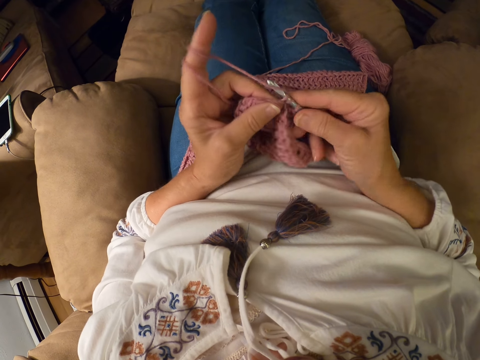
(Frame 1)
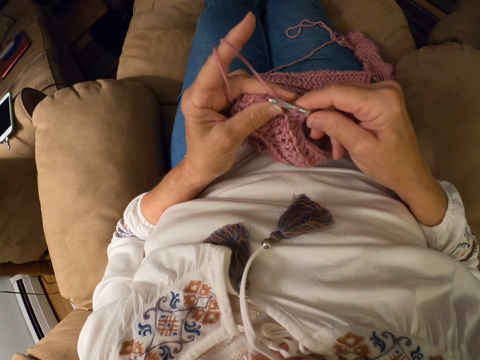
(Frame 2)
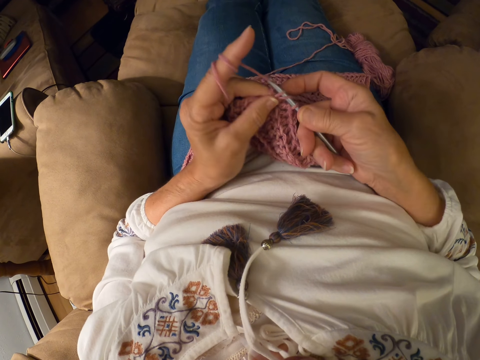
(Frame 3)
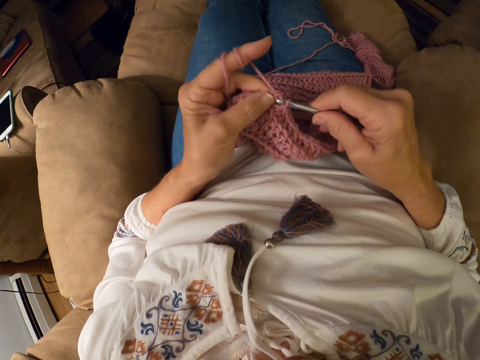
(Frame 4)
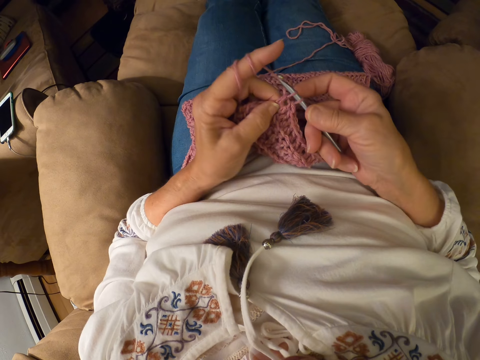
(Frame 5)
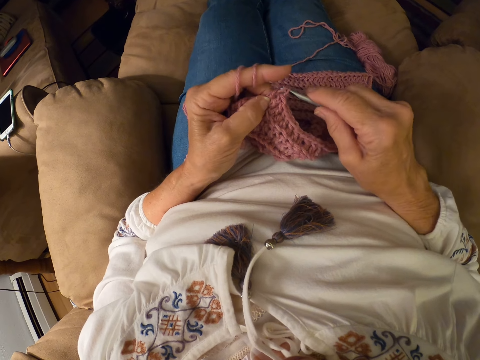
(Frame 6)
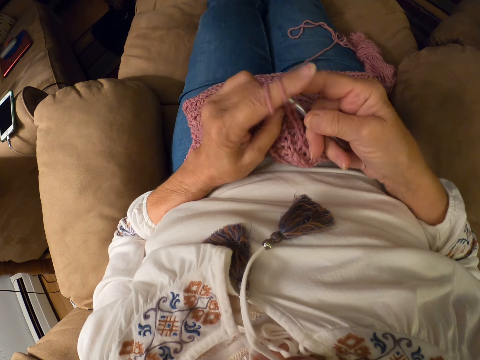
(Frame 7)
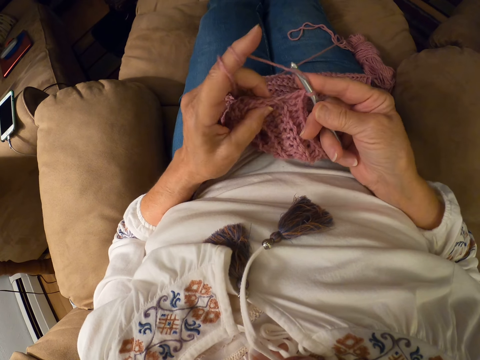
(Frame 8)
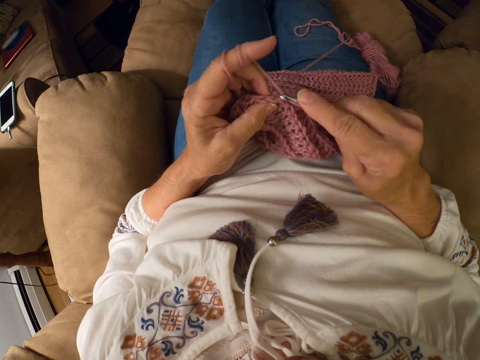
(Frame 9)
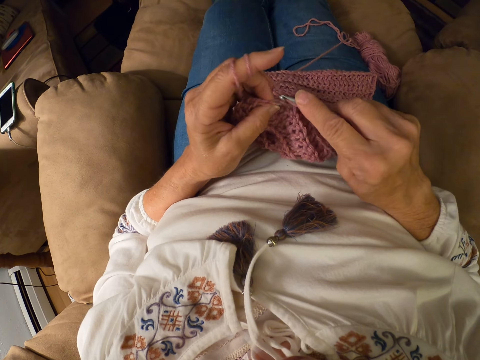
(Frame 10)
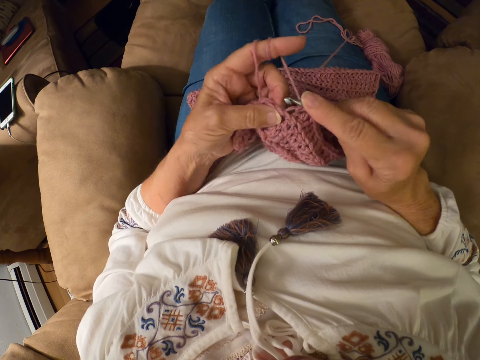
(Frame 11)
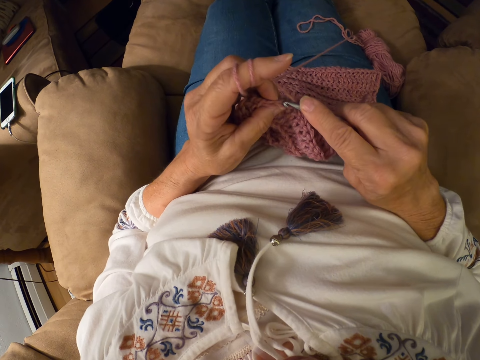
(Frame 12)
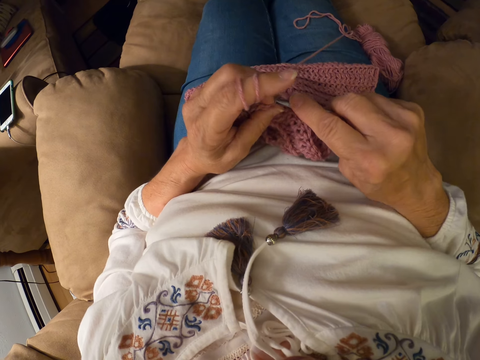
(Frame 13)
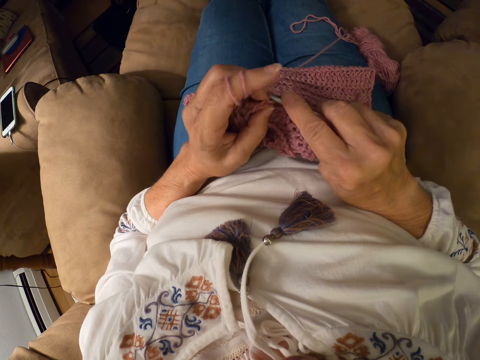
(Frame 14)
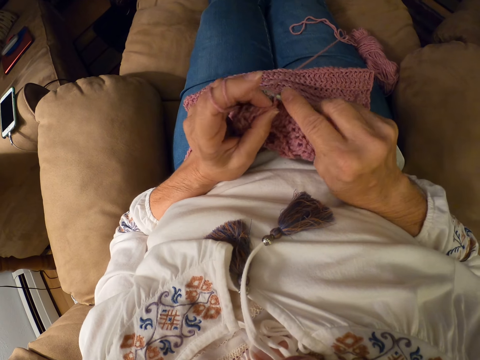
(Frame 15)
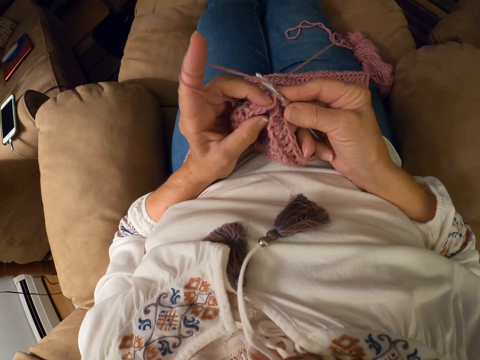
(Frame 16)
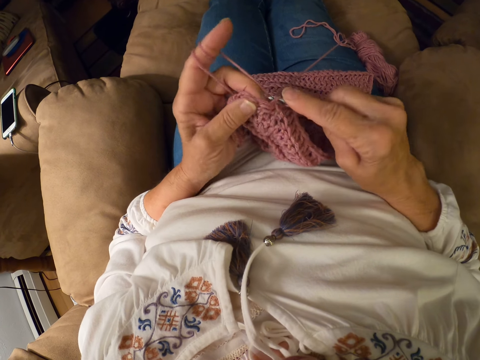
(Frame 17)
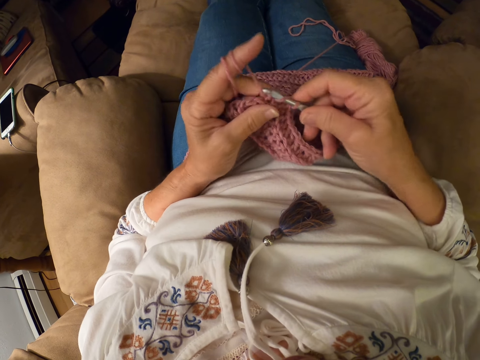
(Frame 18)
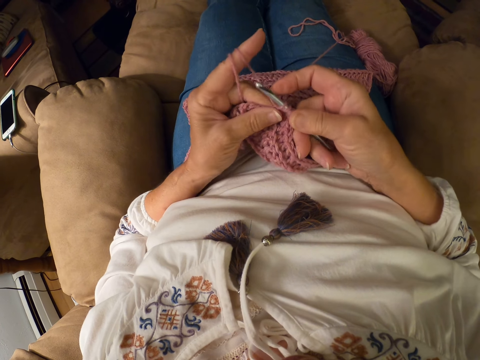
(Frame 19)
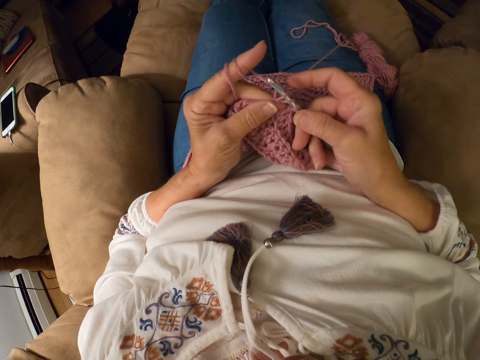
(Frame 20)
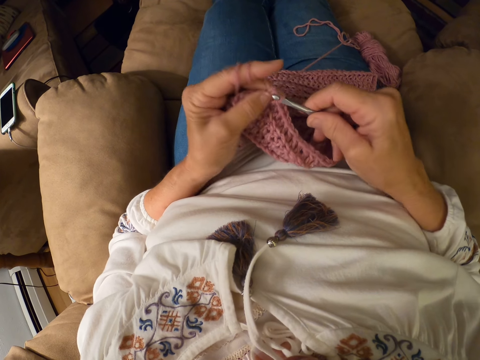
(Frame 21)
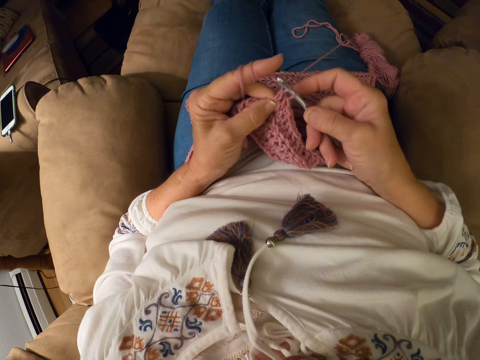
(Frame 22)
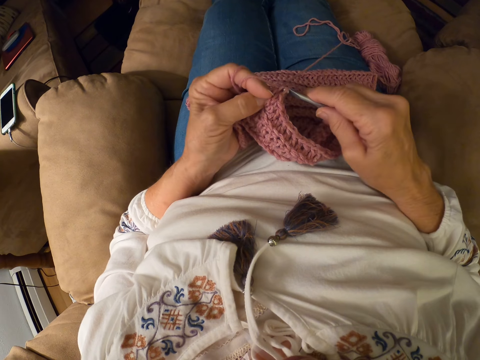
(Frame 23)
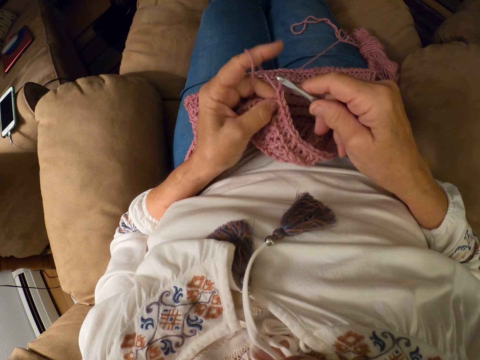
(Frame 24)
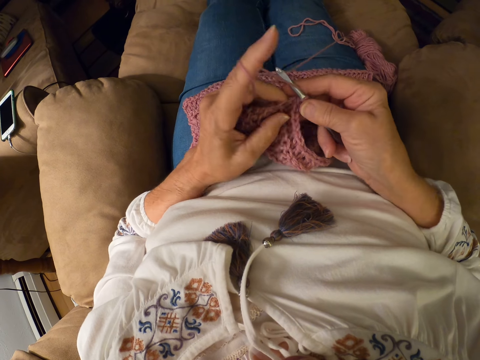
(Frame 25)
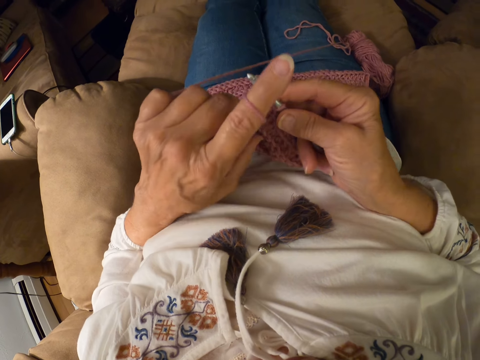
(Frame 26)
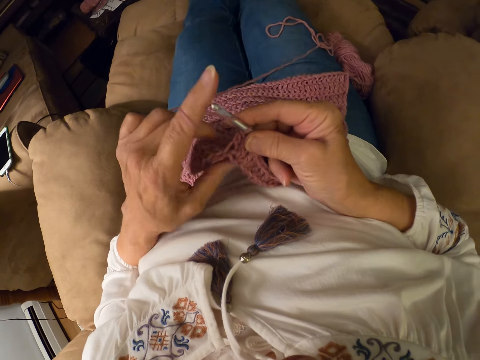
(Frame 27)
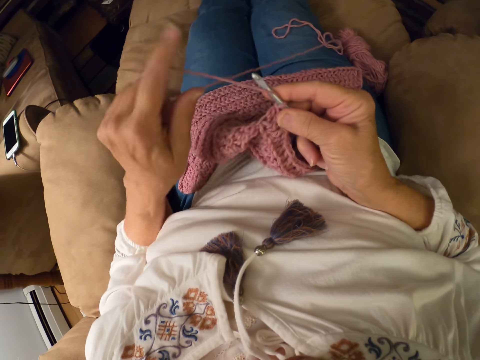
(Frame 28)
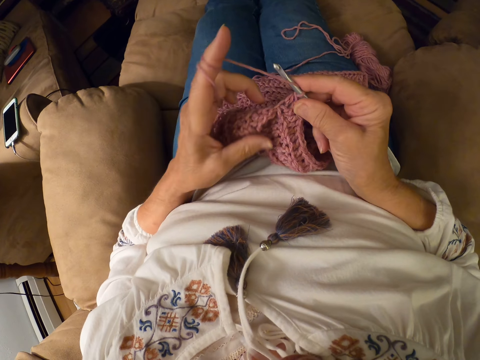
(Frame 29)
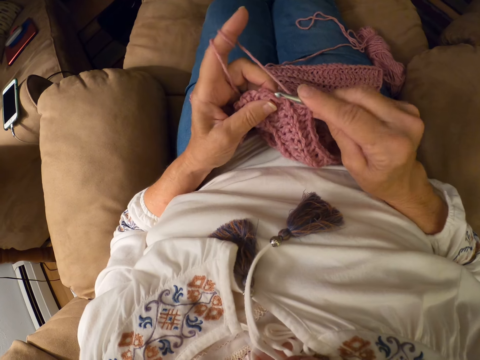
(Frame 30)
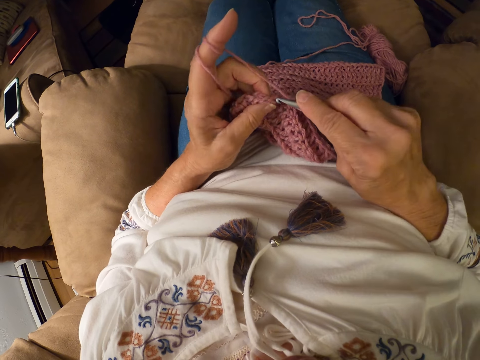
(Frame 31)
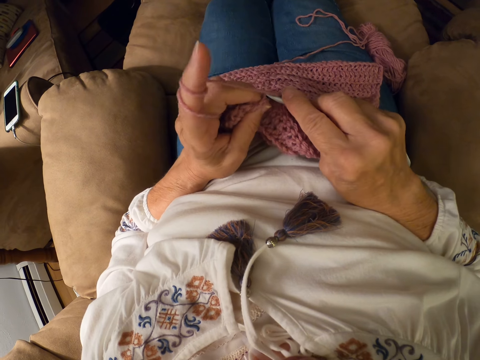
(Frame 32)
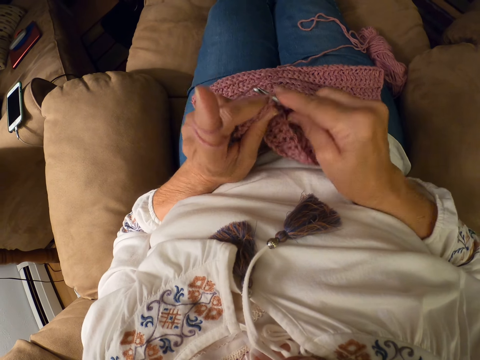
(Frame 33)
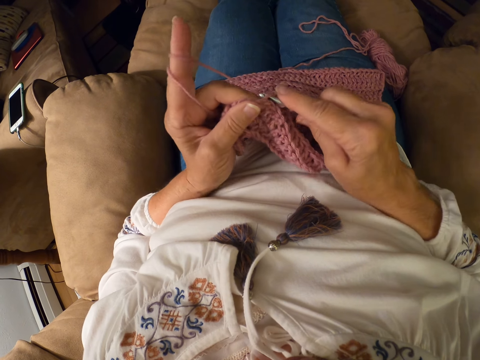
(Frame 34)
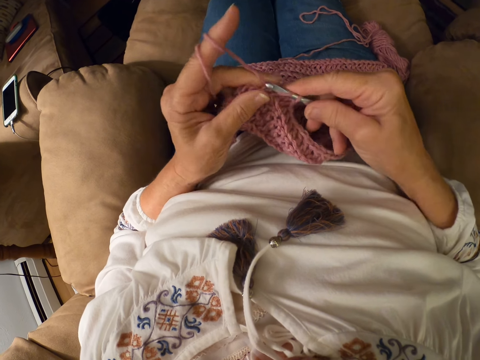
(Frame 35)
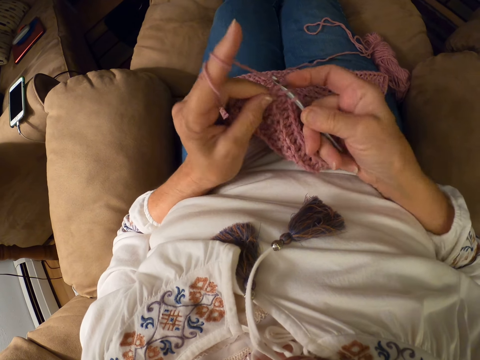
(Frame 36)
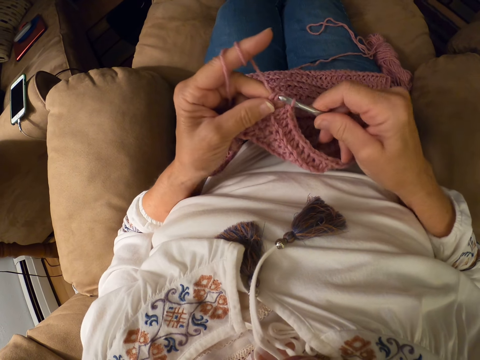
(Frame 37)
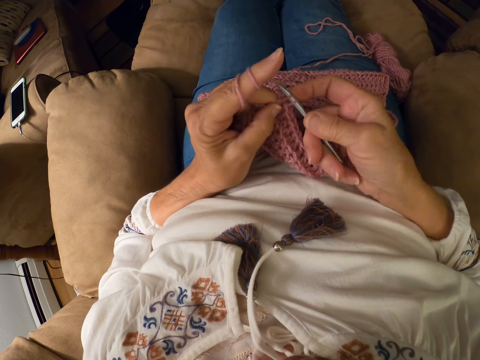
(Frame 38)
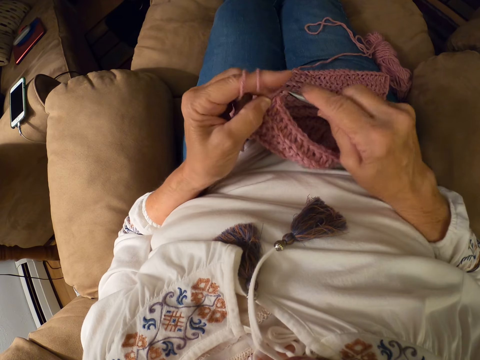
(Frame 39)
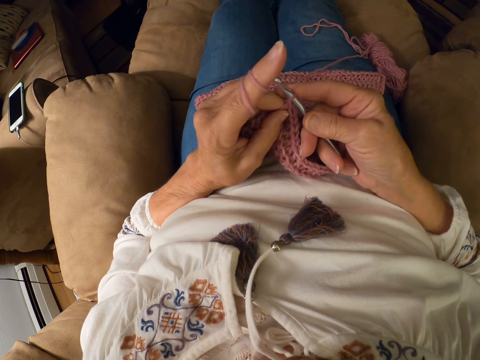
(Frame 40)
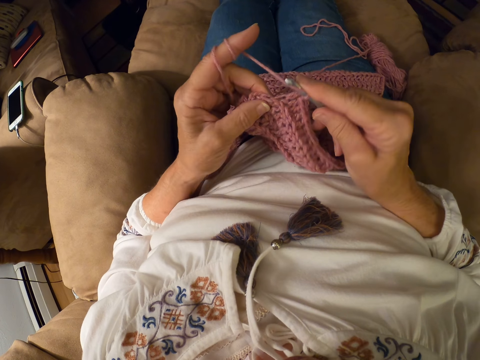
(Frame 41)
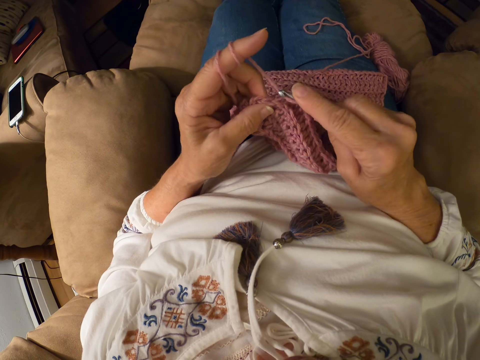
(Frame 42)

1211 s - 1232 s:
The camera wearer rolls the yarn around his left index finger. He knits a crochet with a crochet hook.

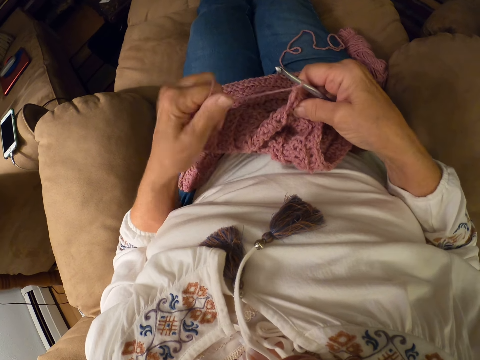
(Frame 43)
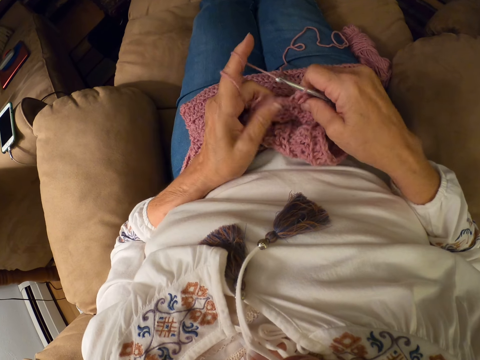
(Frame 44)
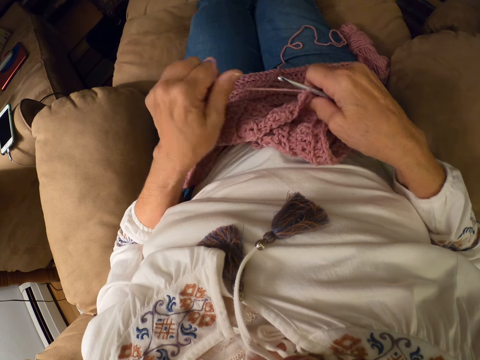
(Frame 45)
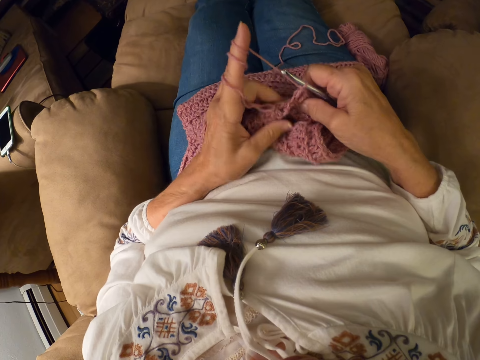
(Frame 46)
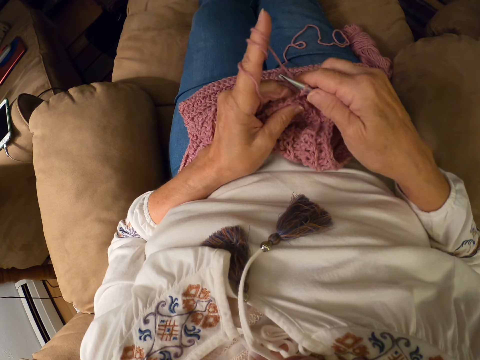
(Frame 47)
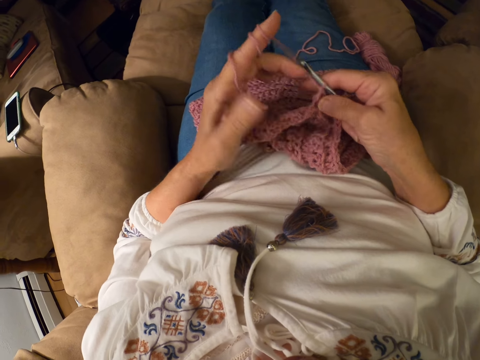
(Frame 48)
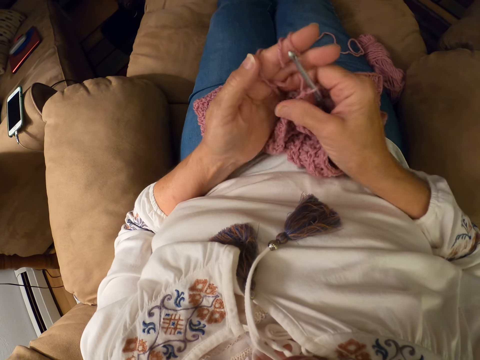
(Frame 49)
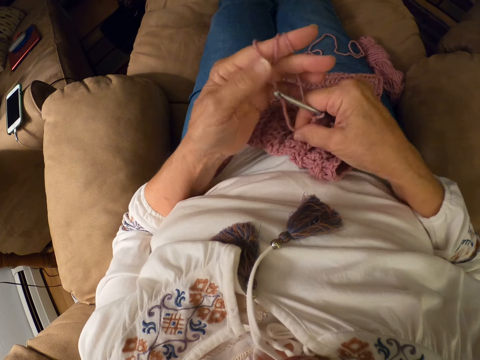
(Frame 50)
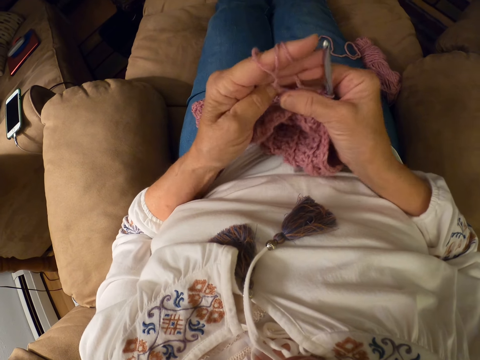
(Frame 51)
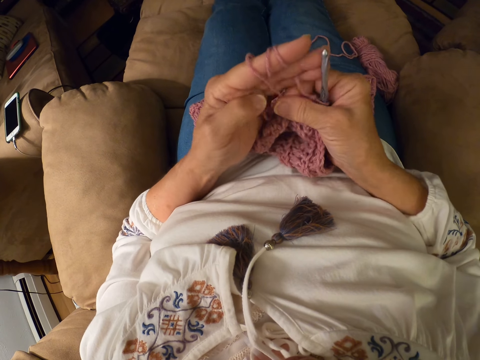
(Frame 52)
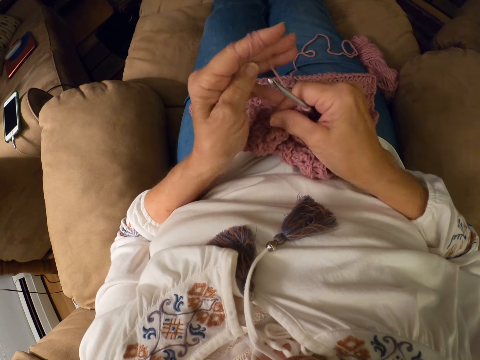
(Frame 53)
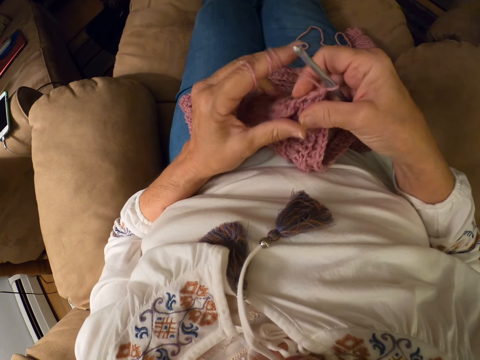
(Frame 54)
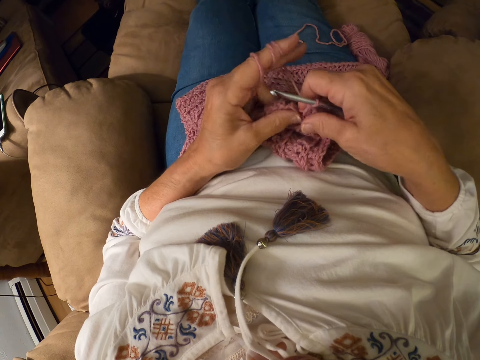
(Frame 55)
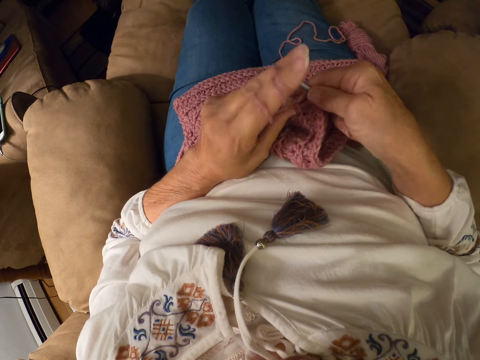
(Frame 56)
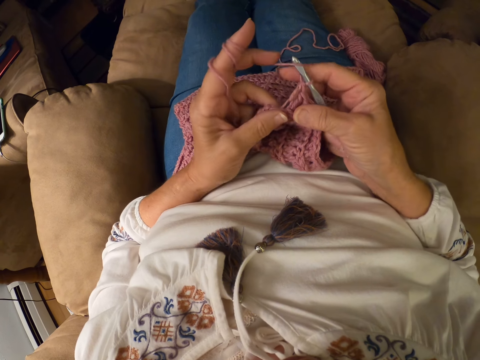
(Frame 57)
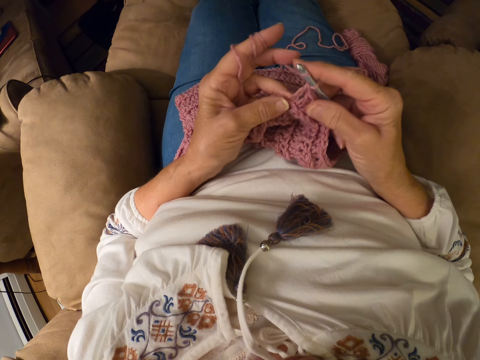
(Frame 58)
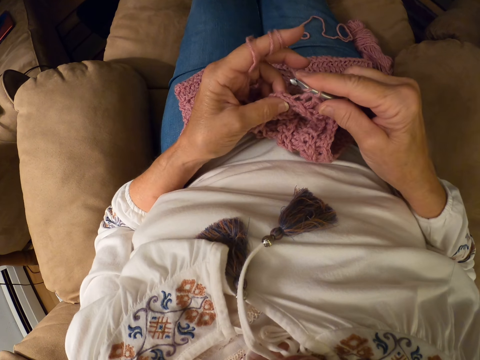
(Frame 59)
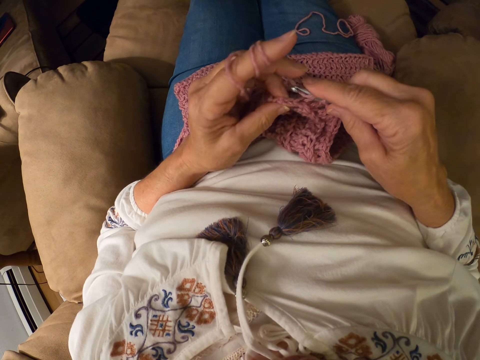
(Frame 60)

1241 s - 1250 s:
The camera wearer rolls the yarn on her finger. She adjusts the yarn around her left hand with her right hand. She unties the yarn off her hand. She crochets with the yarn.
